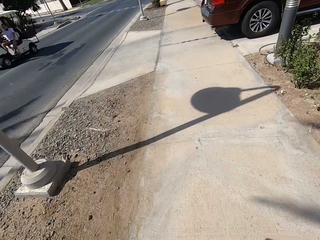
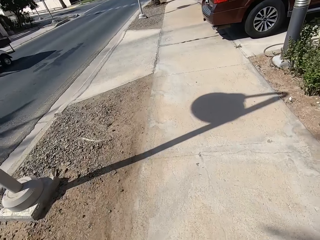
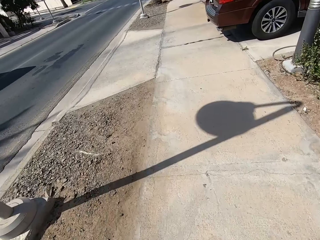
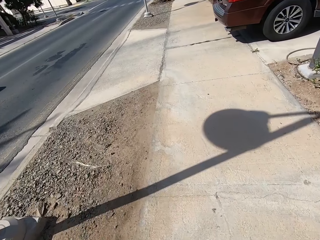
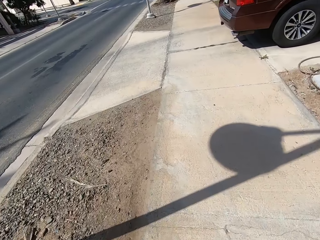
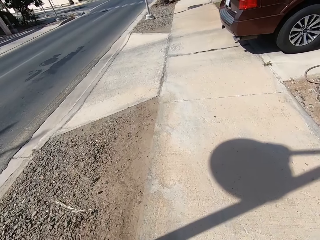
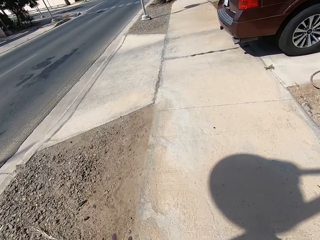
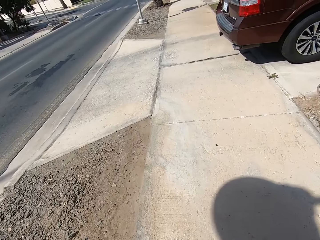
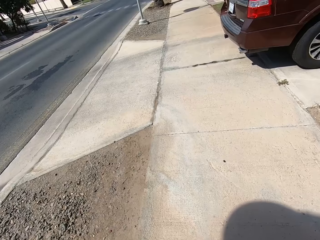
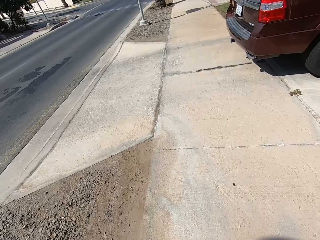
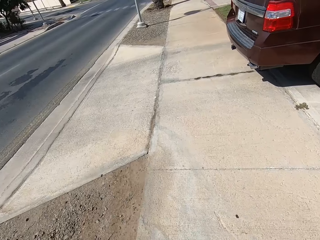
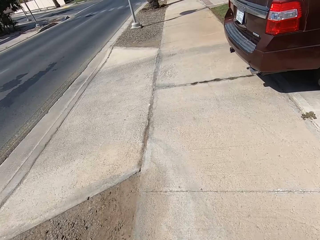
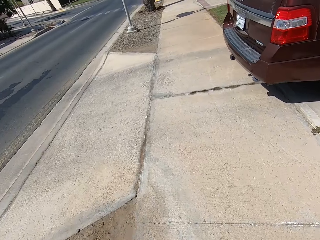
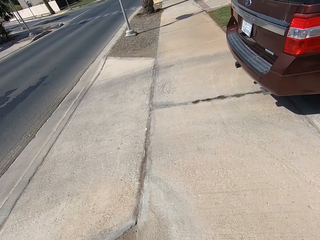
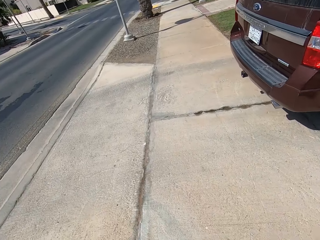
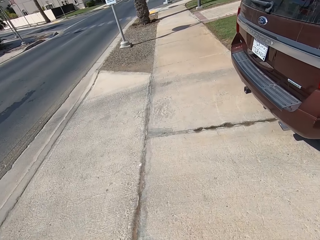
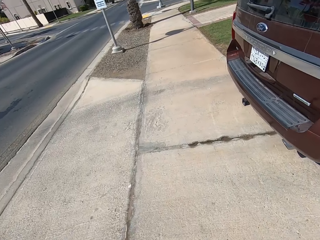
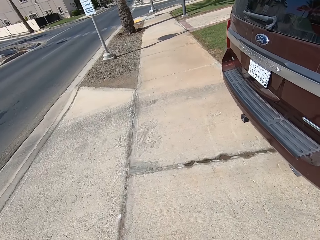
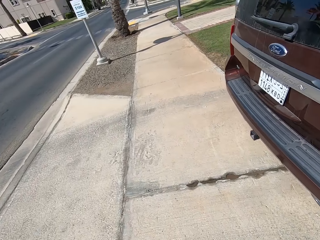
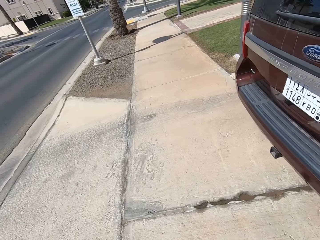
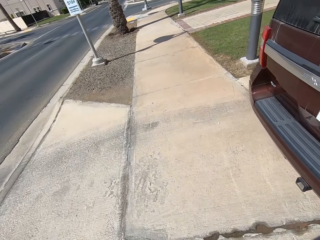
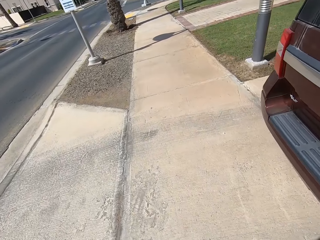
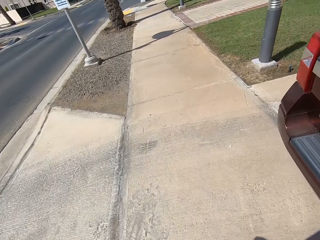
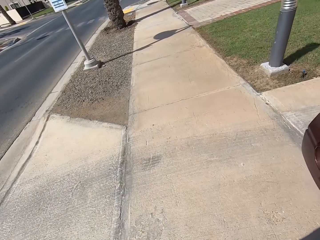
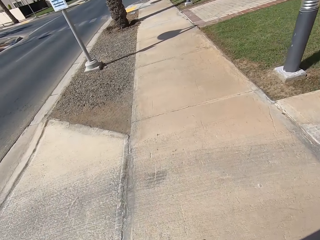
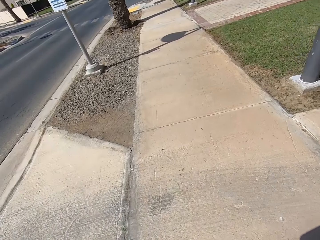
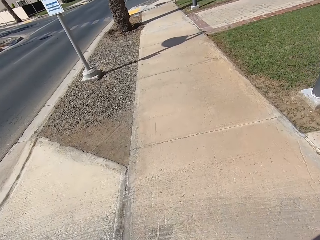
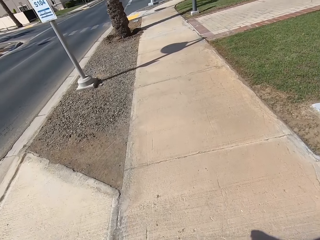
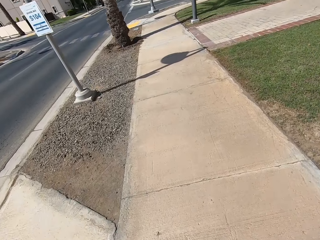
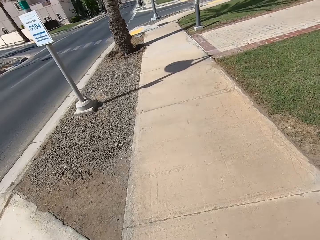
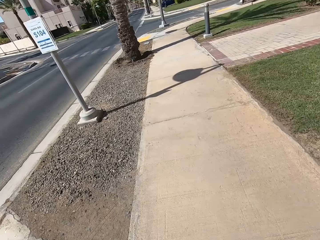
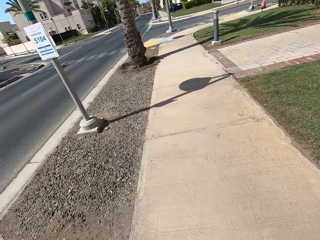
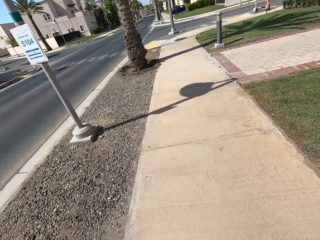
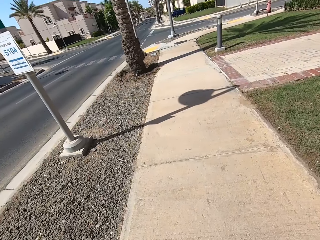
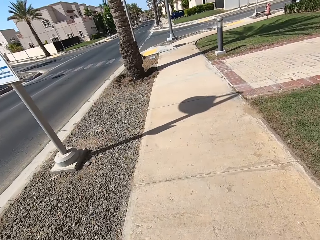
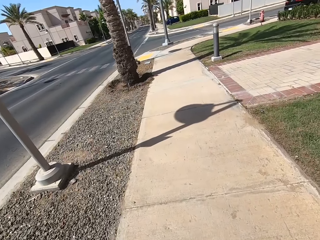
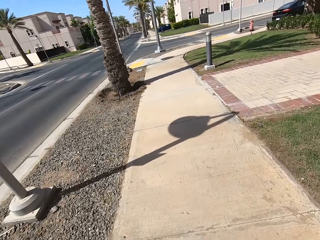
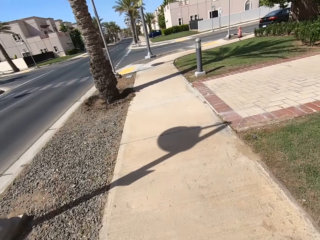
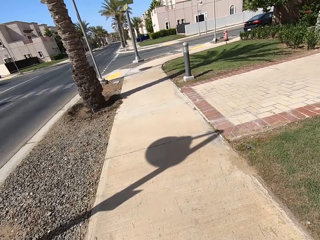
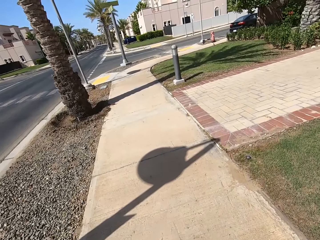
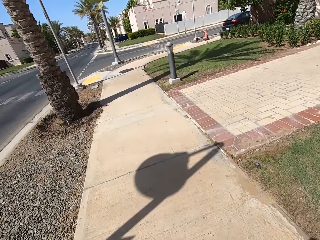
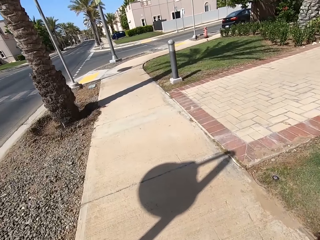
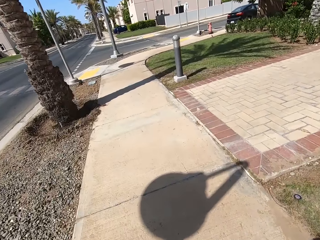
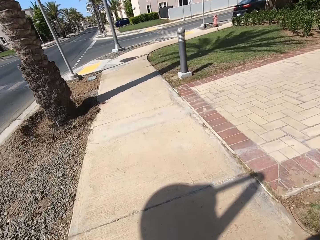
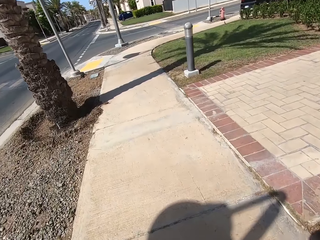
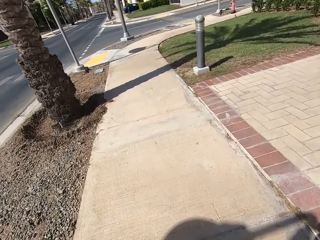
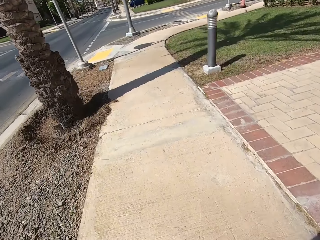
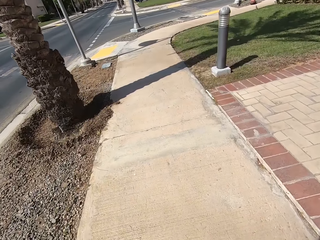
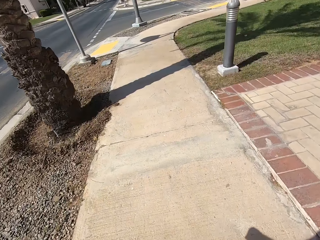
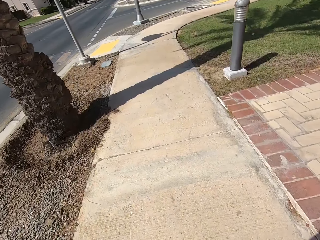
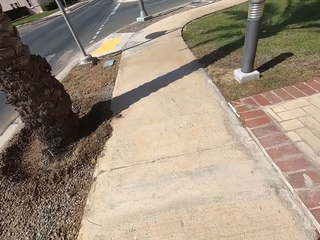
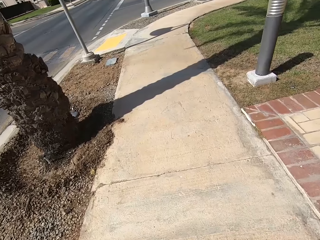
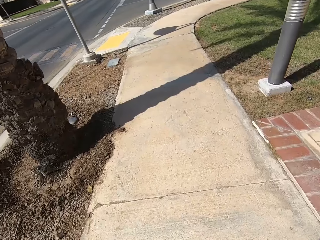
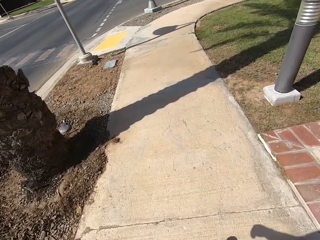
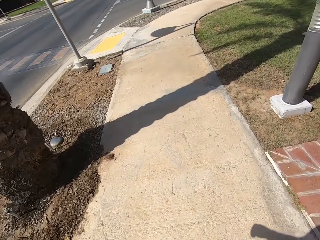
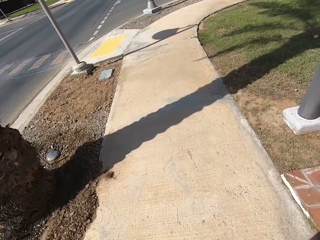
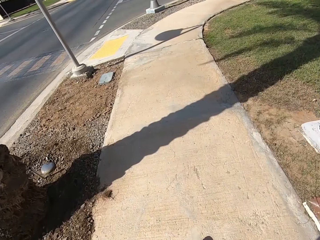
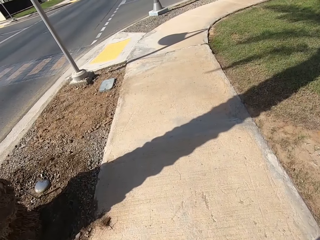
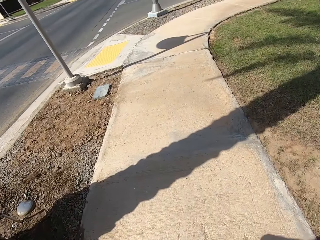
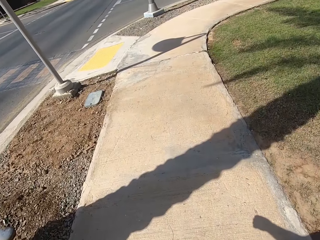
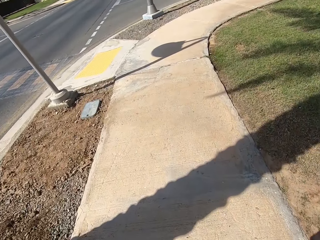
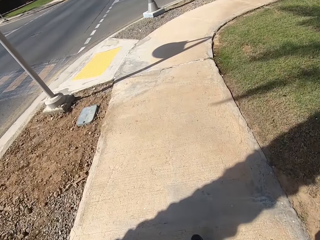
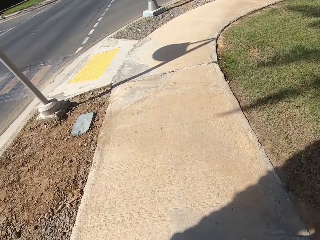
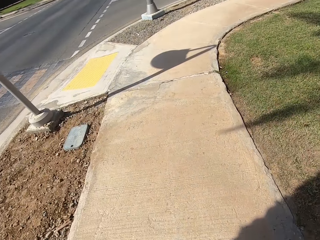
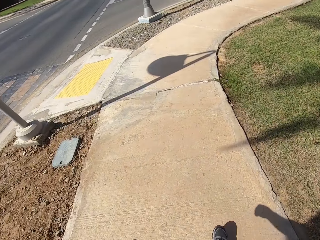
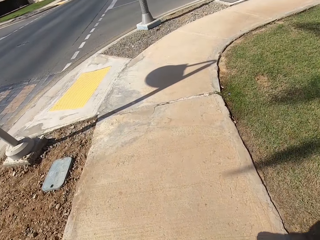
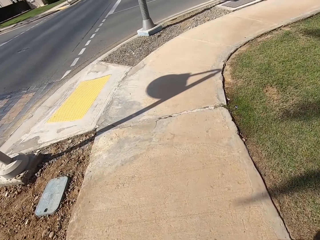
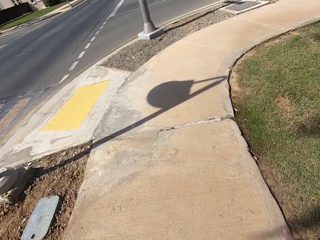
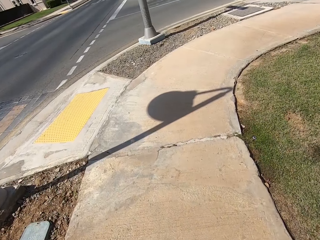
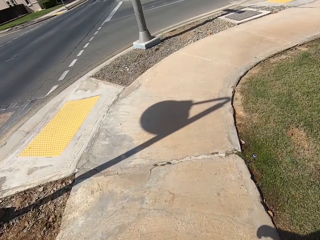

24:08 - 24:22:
The camera wearer looks in front. They look down. They look in front.

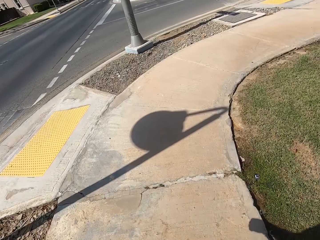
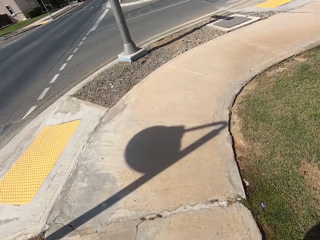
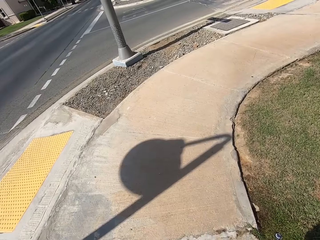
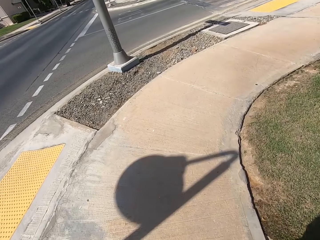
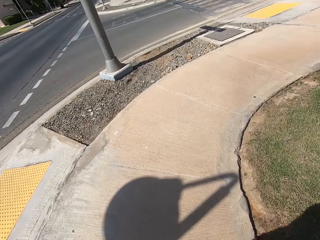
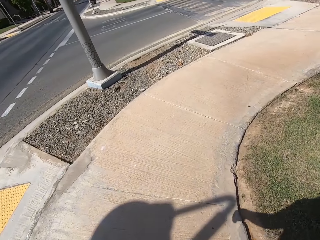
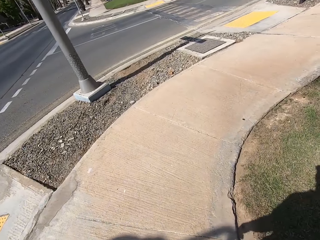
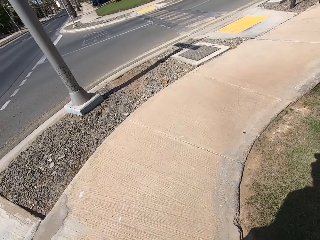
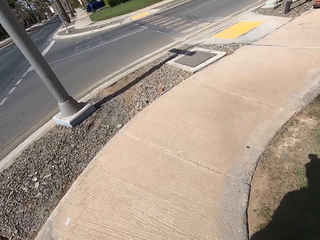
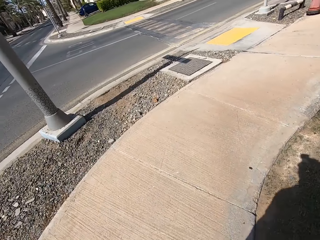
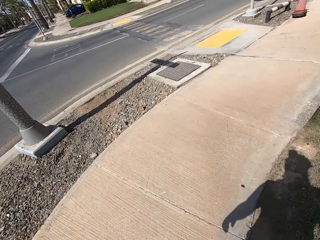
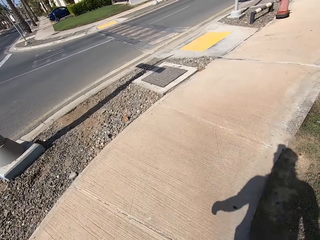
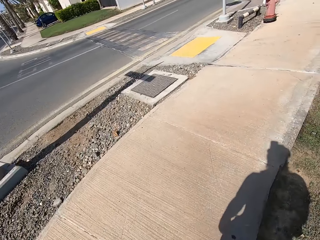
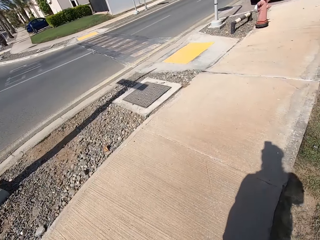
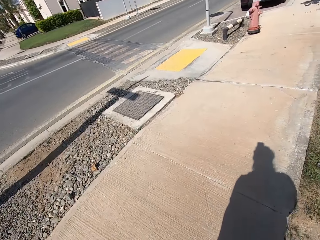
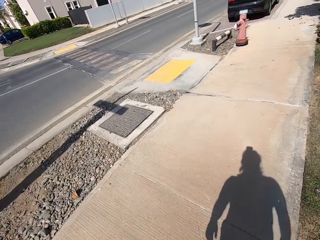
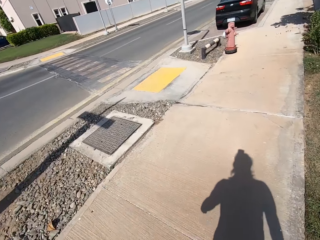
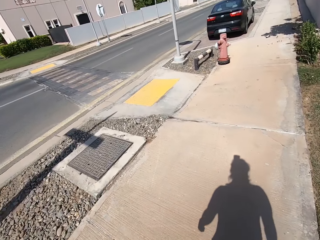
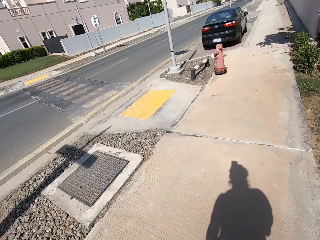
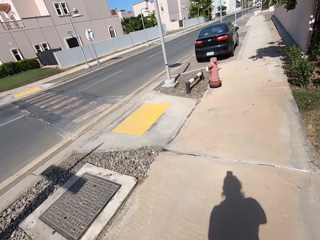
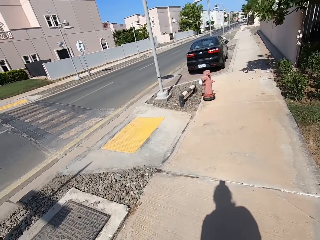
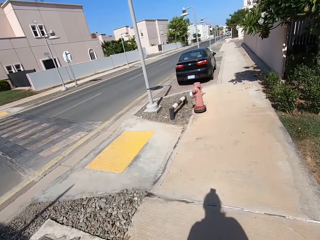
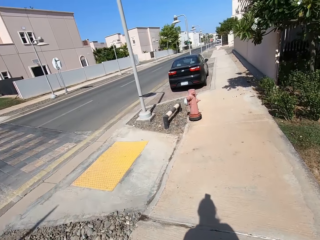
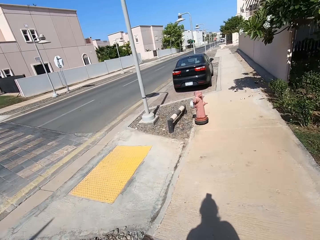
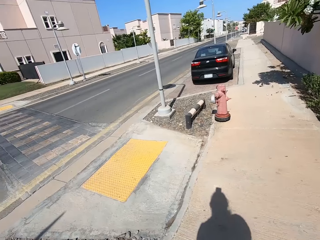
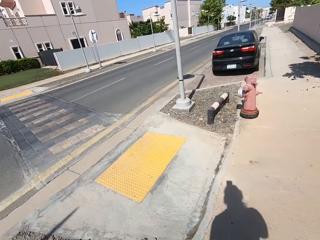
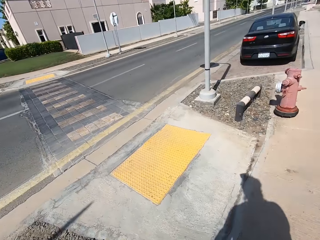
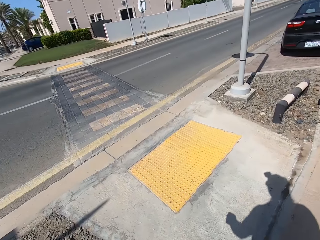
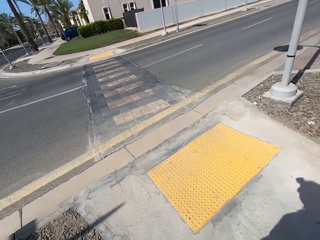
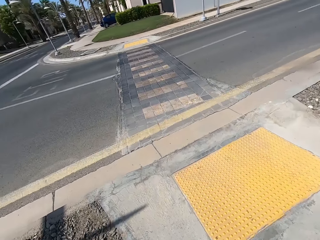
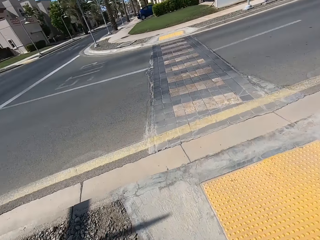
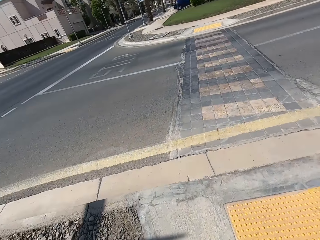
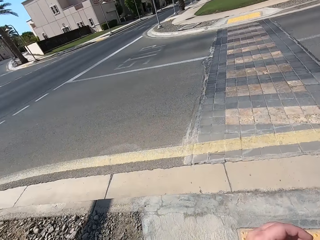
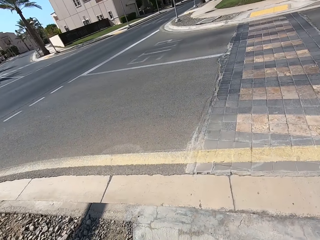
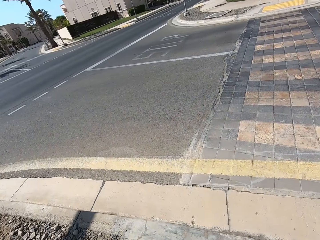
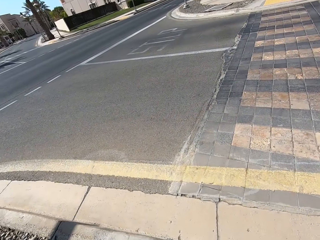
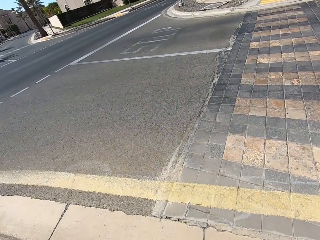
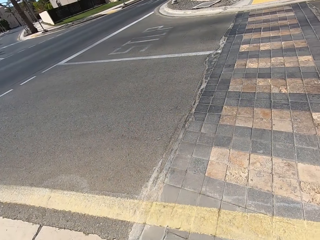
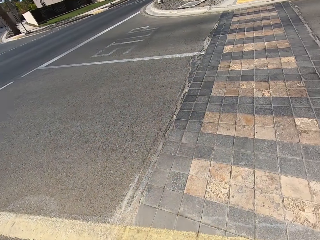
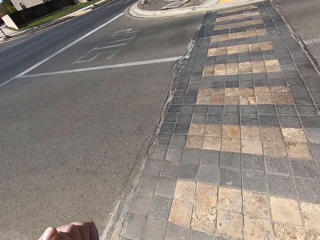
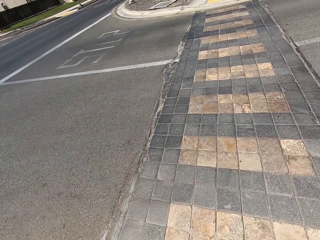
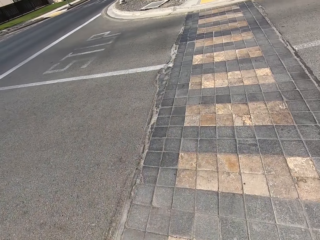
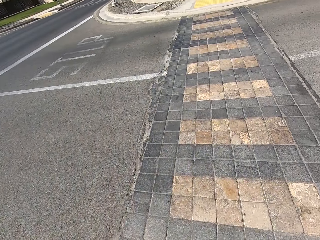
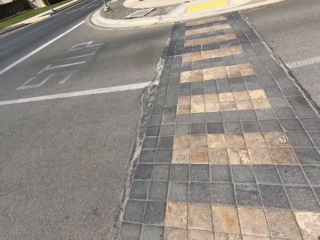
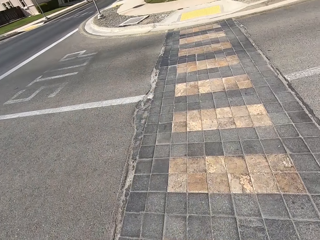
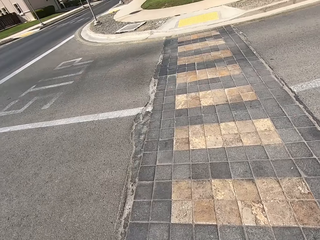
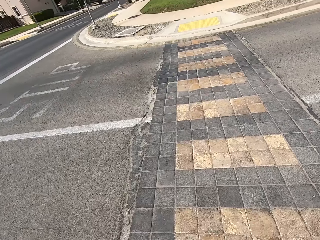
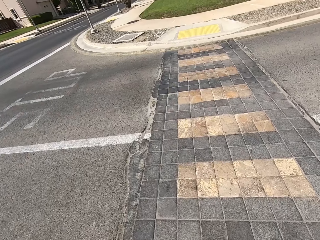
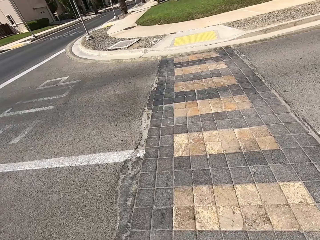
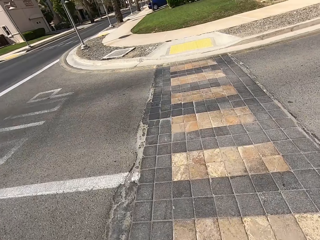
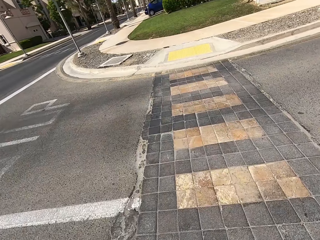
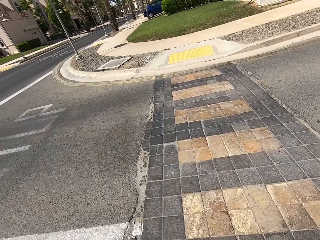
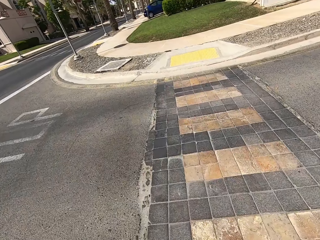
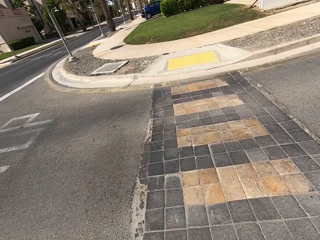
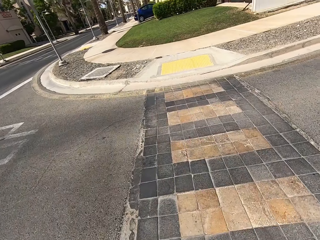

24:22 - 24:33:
The camera wearer walks to the right side. They look in front. They walk on the zebra crossing.
